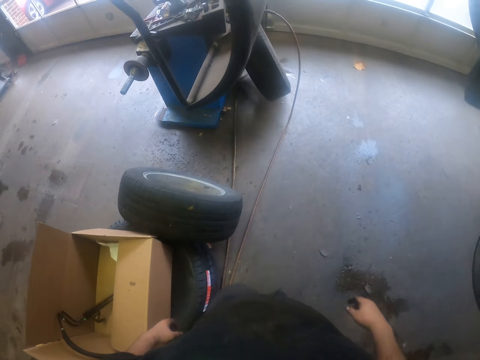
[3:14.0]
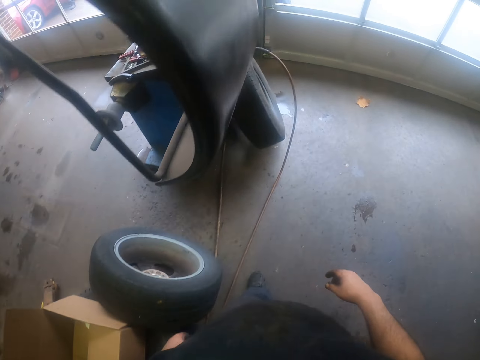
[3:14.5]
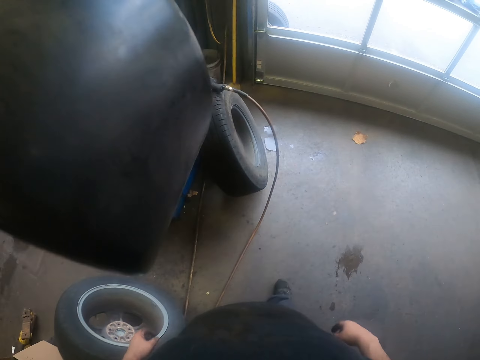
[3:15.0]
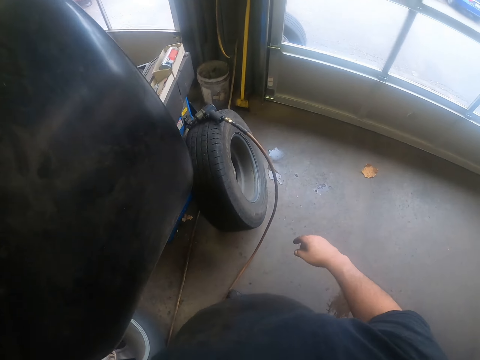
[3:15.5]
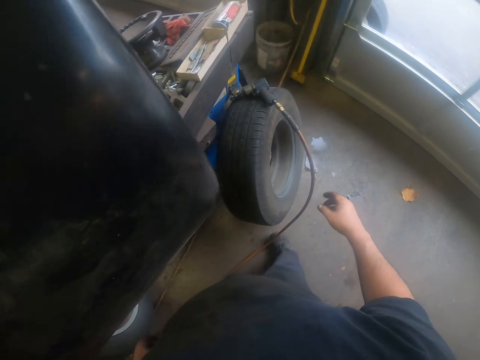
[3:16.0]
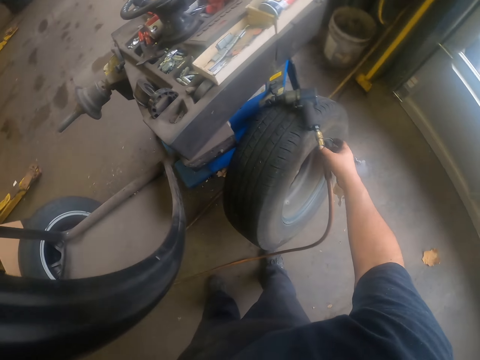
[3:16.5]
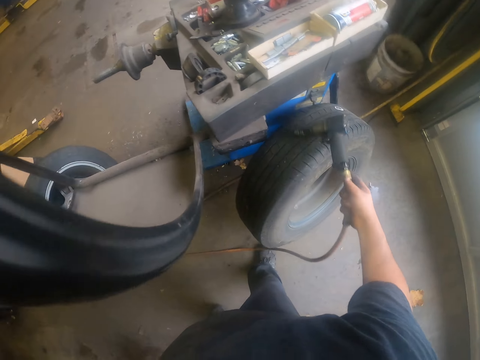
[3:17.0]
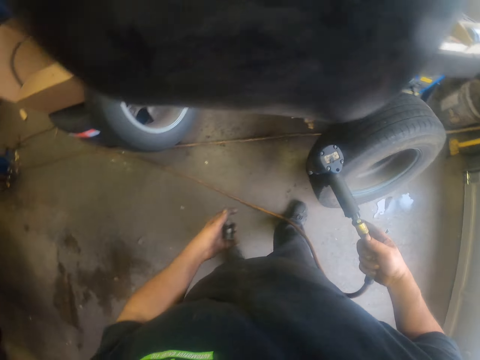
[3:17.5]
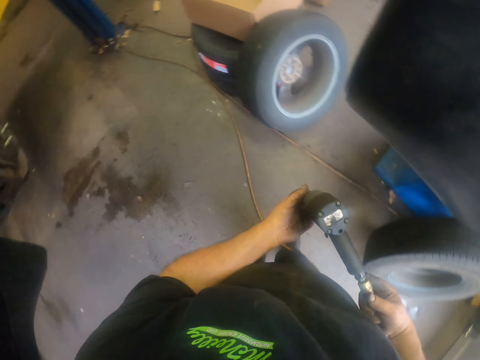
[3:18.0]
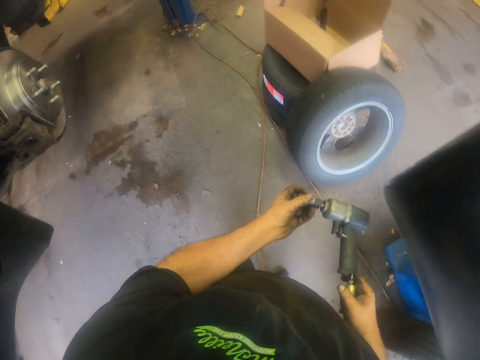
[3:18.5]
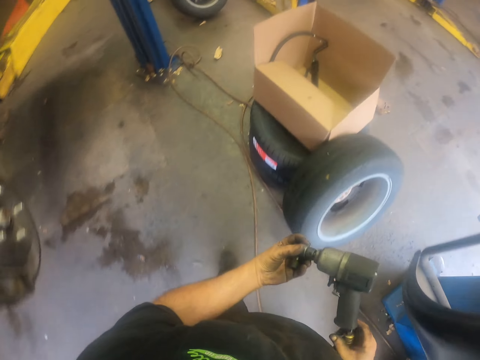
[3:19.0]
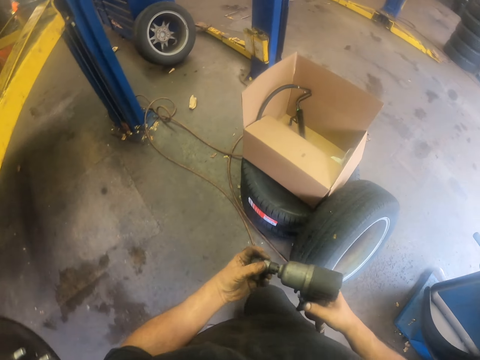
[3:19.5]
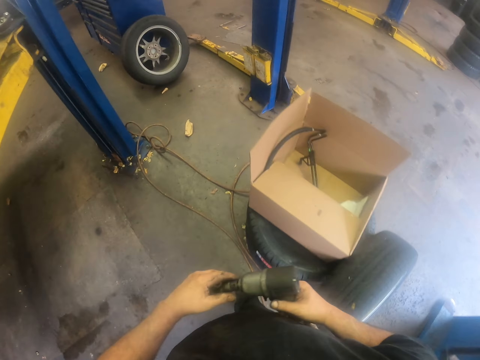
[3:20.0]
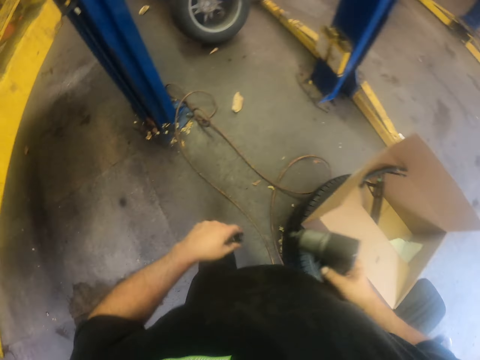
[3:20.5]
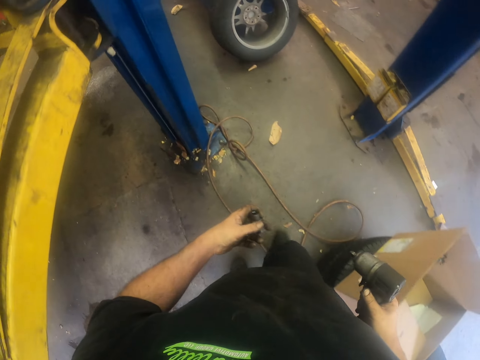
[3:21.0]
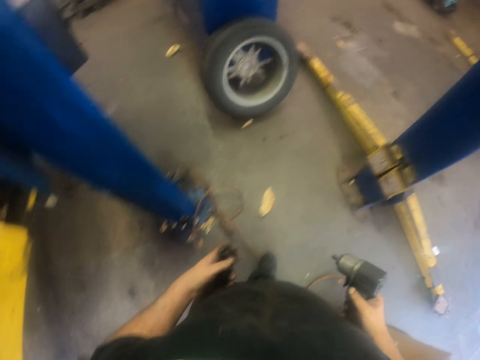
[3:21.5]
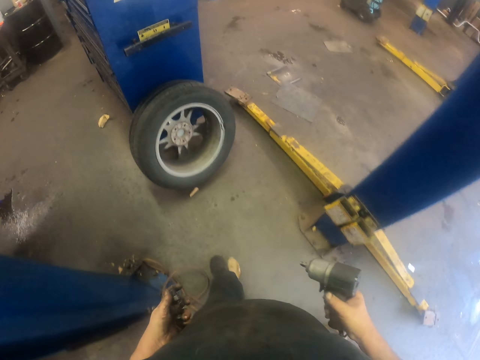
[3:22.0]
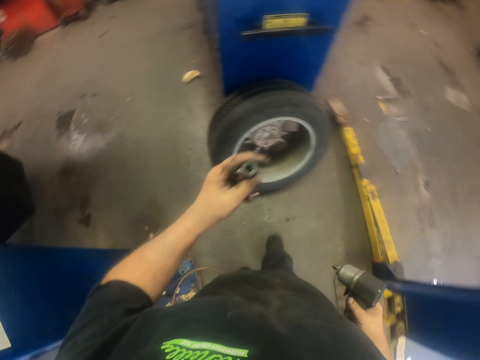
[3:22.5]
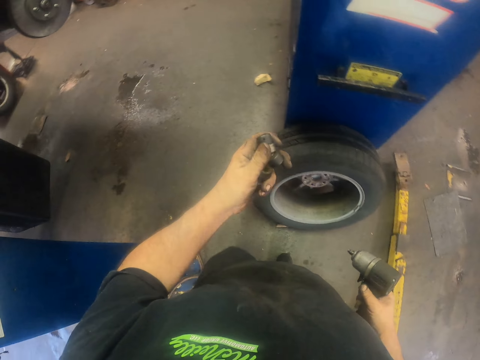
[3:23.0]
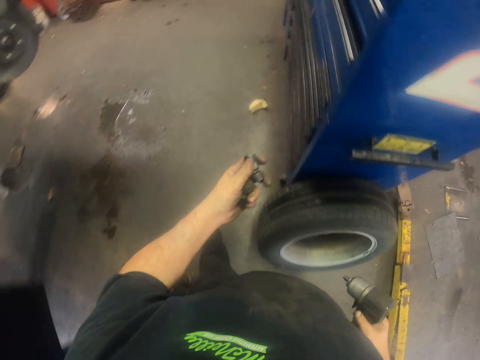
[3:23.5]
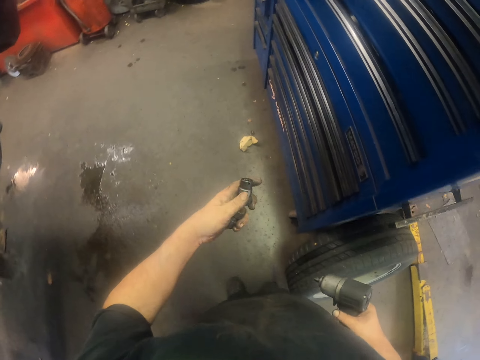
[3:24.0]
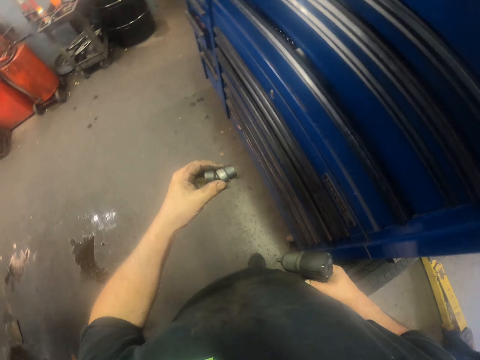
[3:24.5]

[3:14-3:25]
The camera wearer picks up an electric wrench, walks, and removes a deep socket.

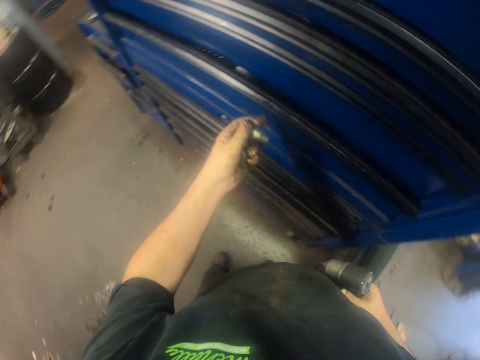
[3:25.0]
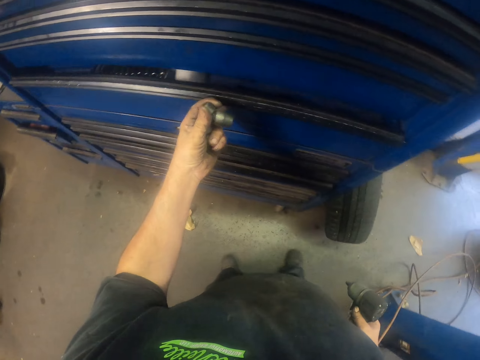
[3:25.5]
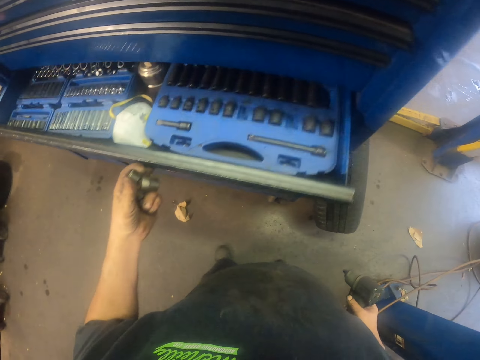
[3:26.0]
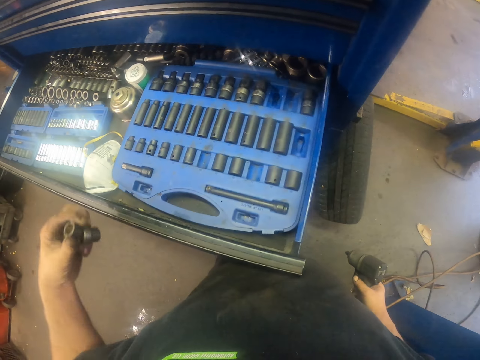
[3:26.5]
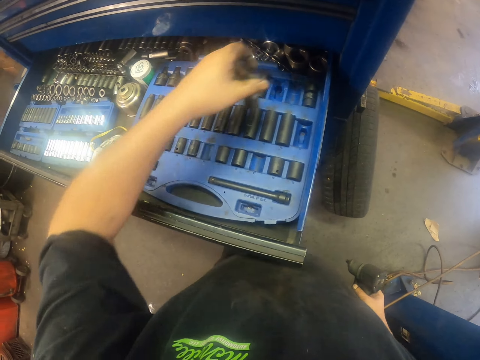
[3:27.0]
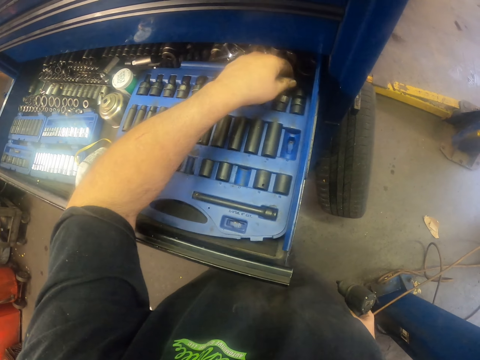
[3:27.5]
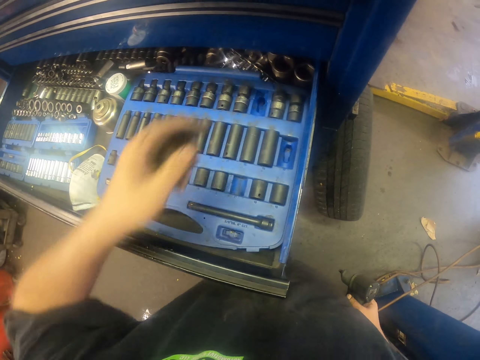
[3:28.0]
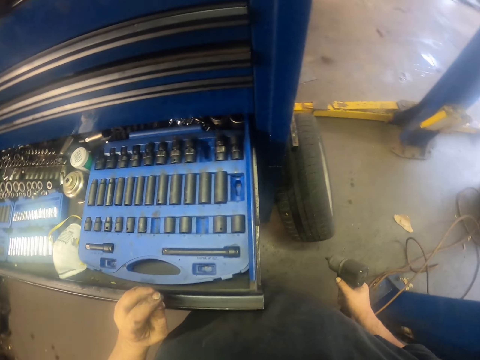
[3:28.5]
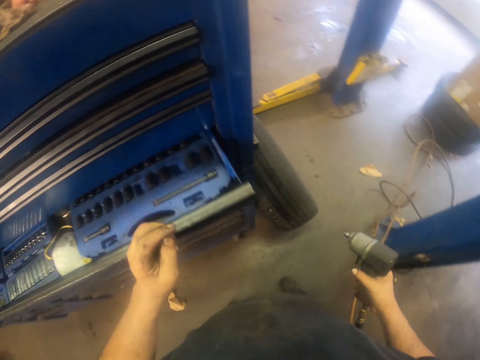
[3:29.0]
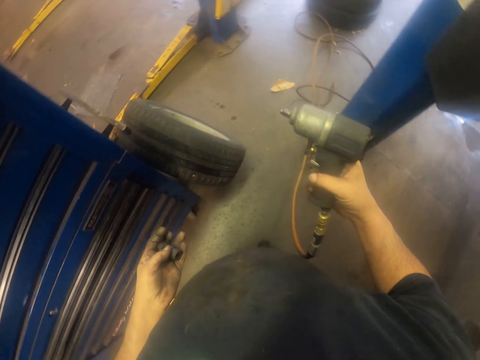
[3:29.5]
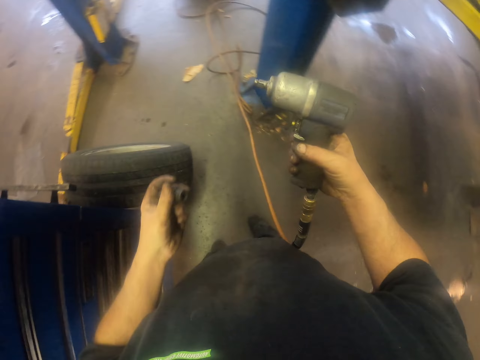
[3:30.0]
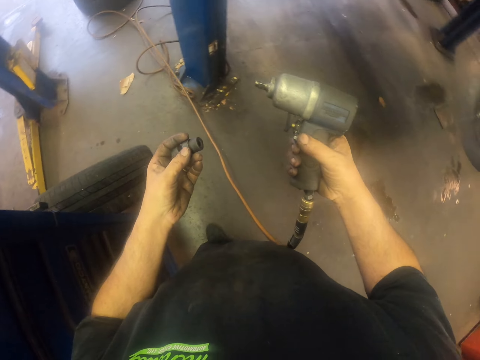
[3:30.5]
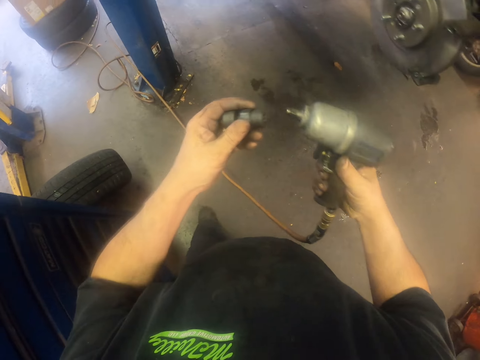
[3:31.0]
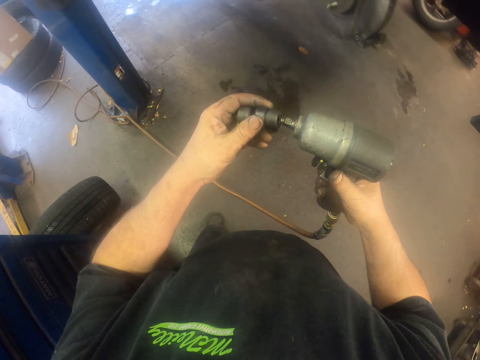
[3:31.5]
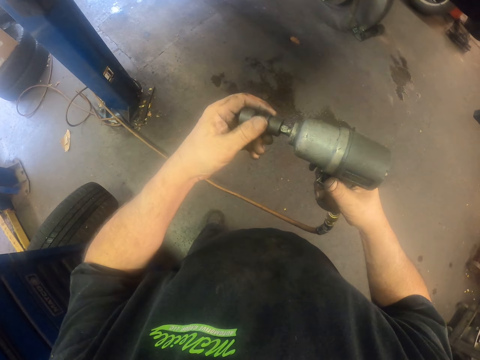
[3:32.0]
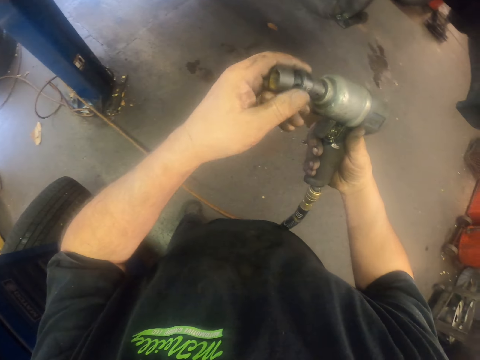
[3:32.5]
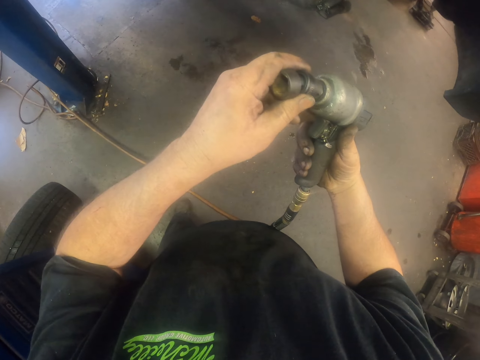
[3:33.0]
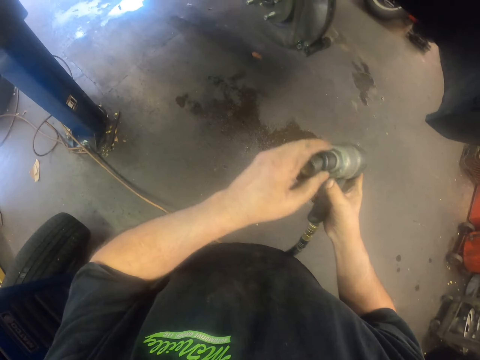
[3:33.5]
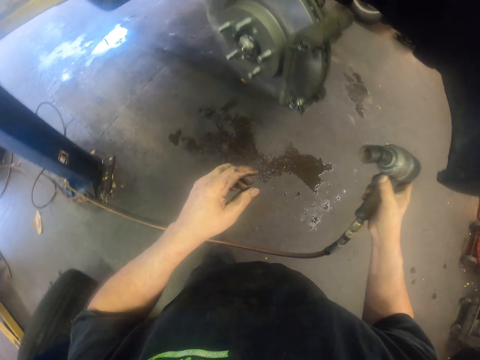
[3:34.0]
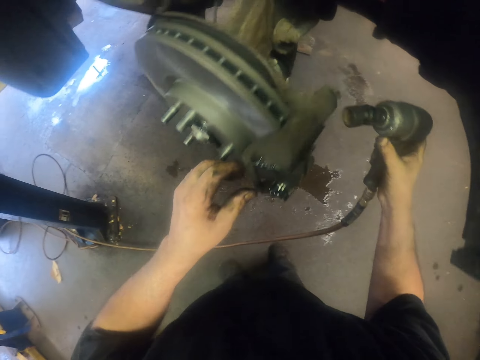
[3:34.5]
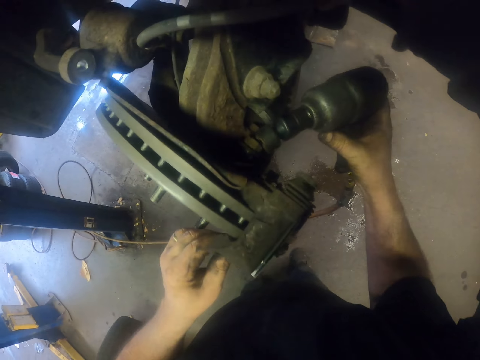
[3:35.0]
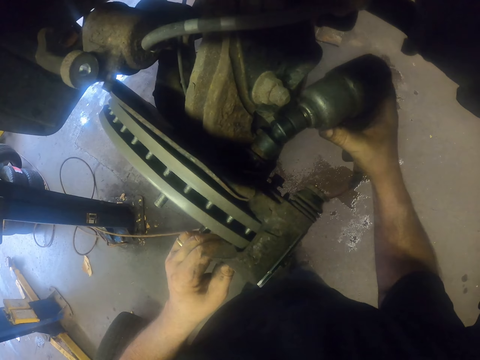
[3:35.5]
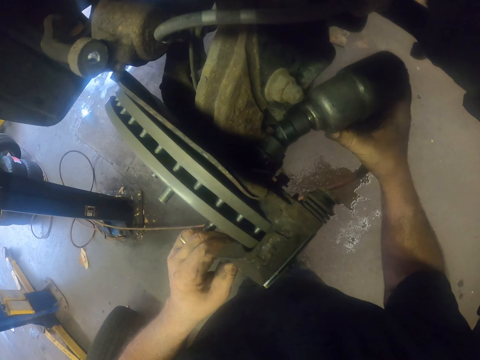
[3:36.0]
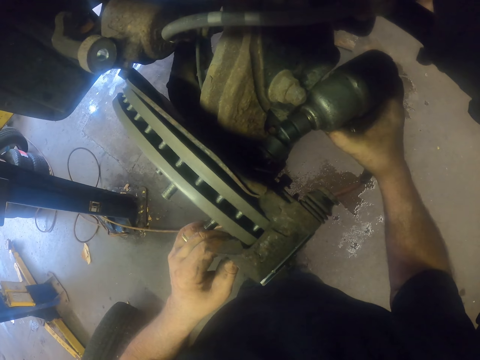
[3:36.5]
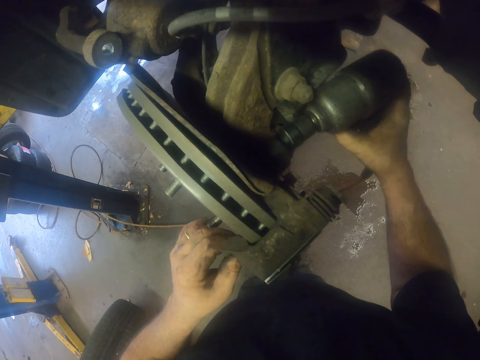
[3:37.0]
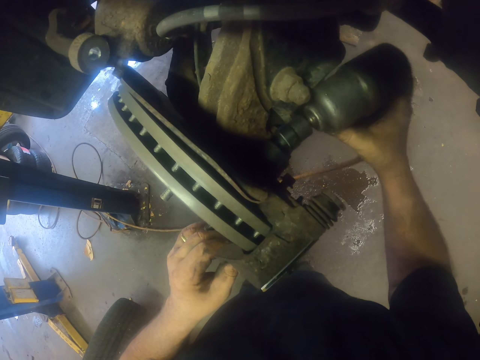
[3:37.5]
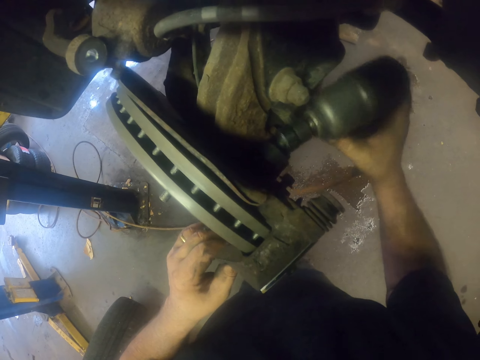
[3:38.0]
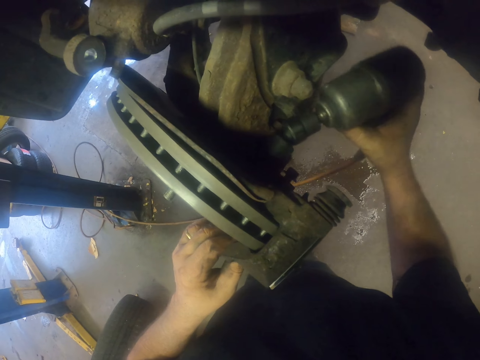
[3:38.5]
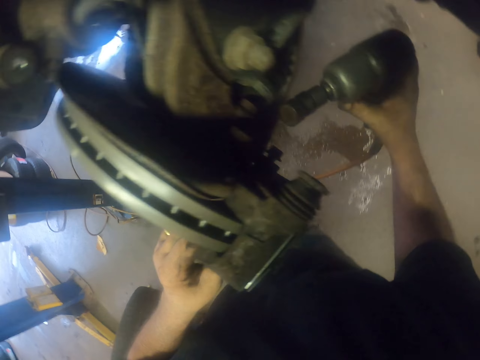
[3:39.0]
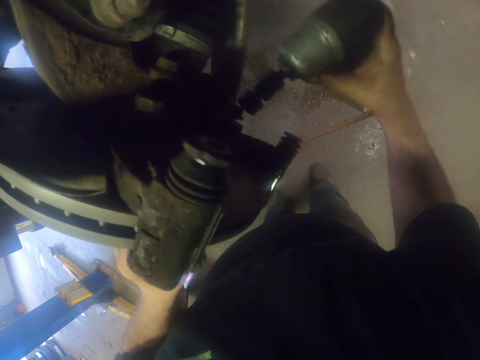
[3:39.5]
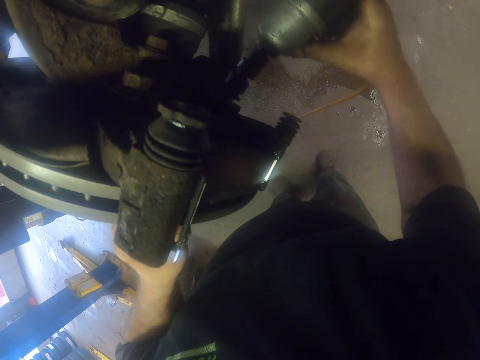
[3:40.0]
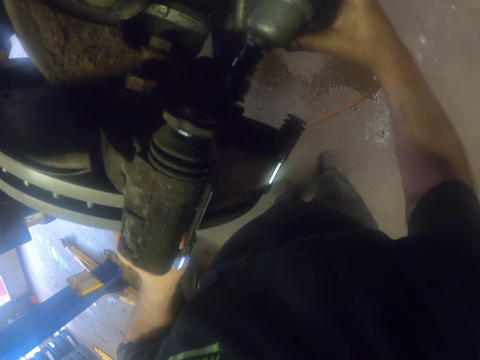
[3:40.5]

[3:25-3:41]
The camera wearer opens a drawer. They put the deep socket in the drawer. They drop something. They close the drawer. They walk. They put the deep socket in the electric wrench. They tighten the bolts. They adjust the nut on the brake caliper.
